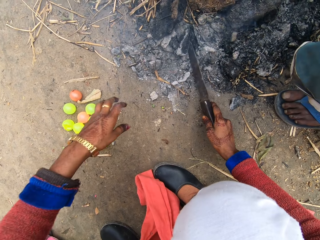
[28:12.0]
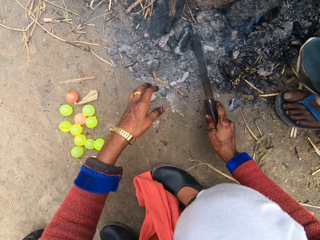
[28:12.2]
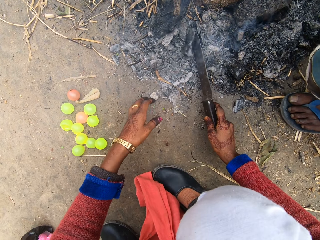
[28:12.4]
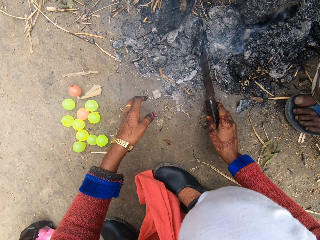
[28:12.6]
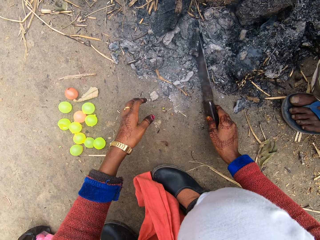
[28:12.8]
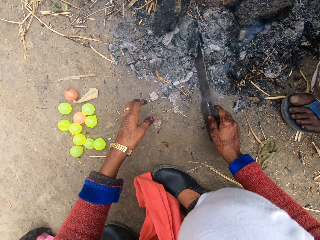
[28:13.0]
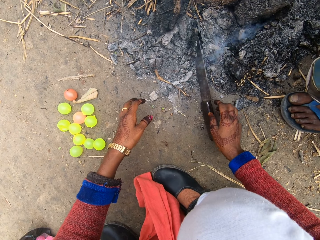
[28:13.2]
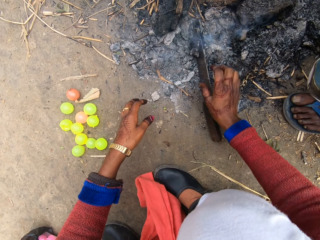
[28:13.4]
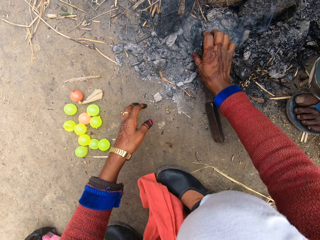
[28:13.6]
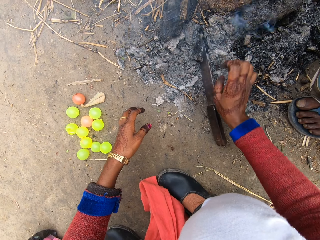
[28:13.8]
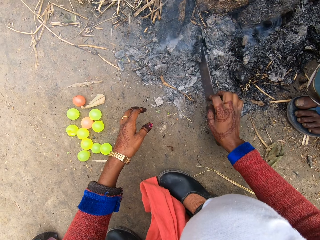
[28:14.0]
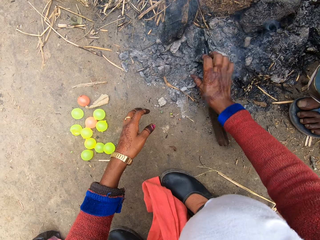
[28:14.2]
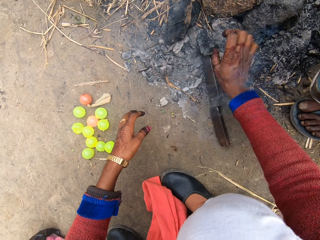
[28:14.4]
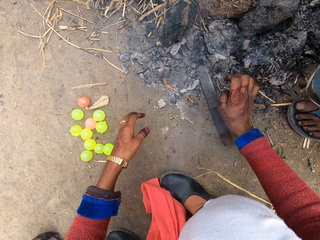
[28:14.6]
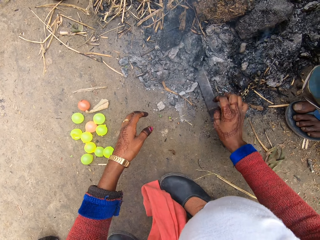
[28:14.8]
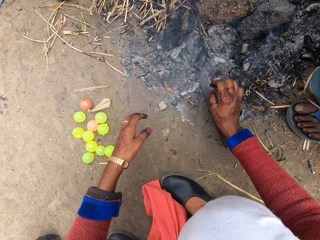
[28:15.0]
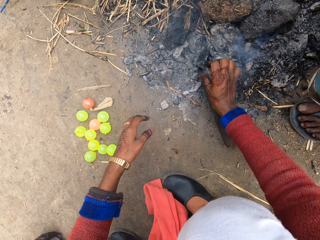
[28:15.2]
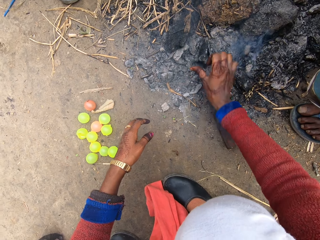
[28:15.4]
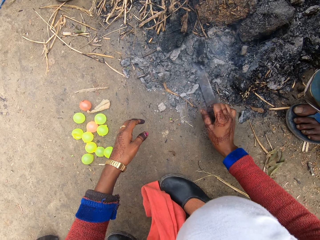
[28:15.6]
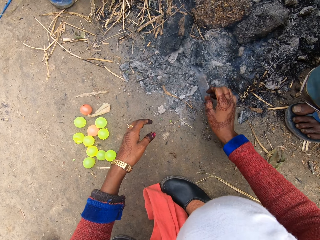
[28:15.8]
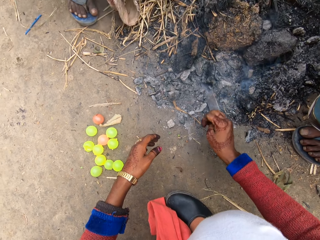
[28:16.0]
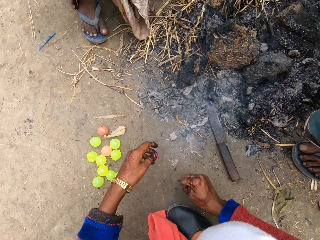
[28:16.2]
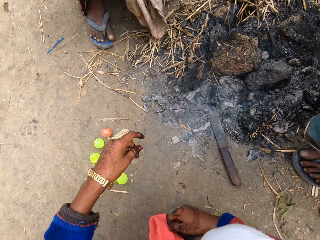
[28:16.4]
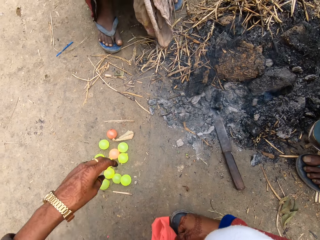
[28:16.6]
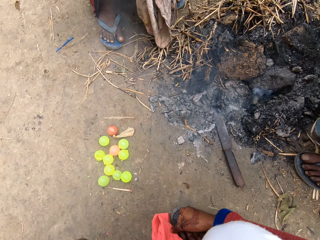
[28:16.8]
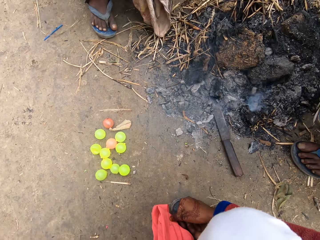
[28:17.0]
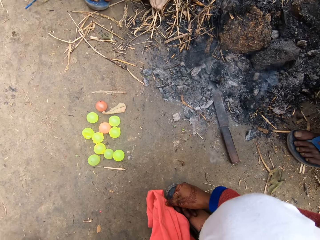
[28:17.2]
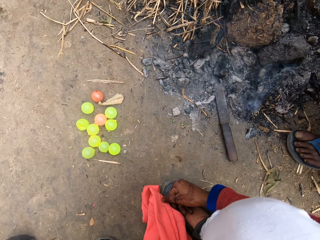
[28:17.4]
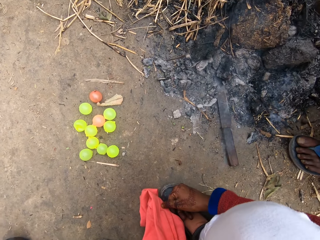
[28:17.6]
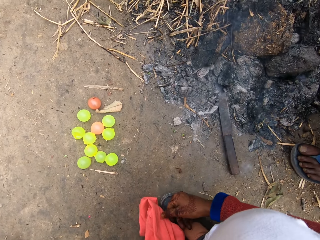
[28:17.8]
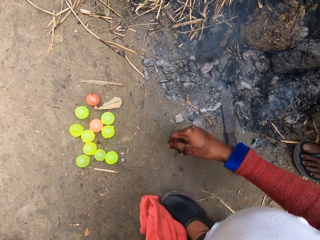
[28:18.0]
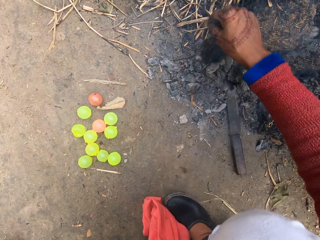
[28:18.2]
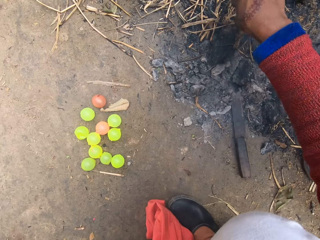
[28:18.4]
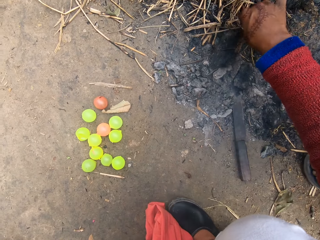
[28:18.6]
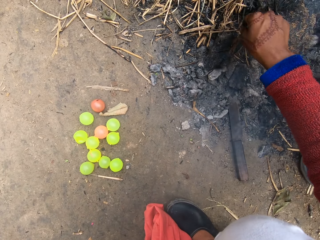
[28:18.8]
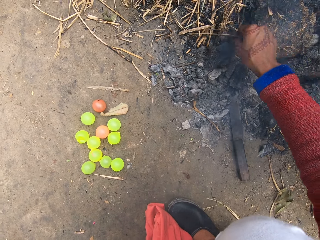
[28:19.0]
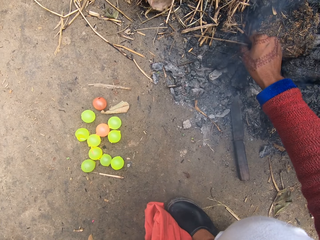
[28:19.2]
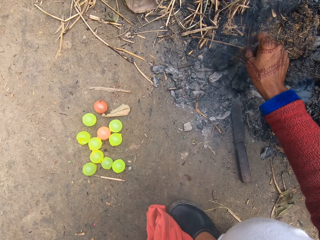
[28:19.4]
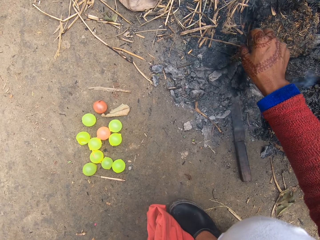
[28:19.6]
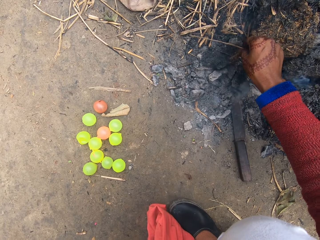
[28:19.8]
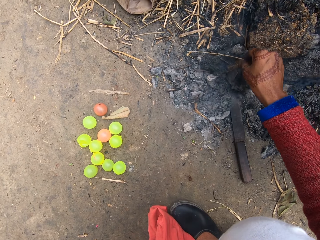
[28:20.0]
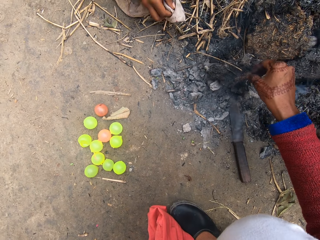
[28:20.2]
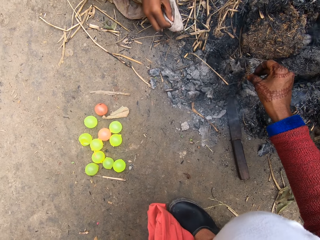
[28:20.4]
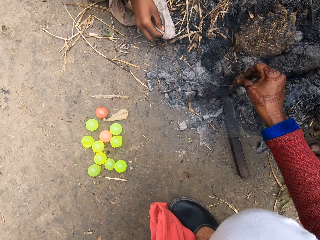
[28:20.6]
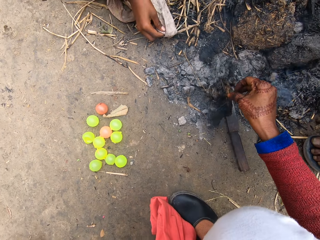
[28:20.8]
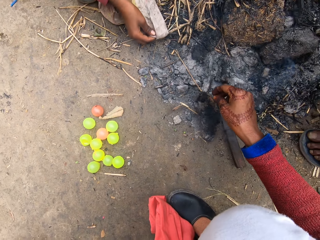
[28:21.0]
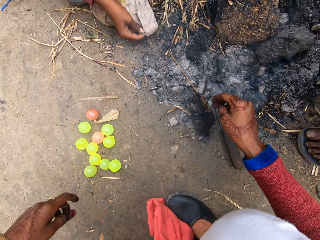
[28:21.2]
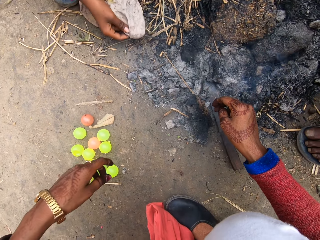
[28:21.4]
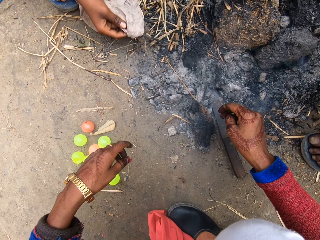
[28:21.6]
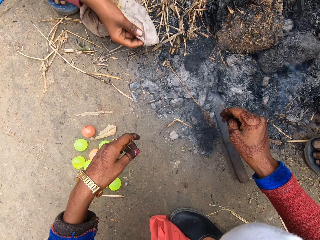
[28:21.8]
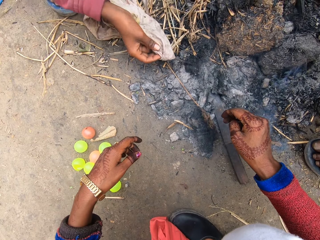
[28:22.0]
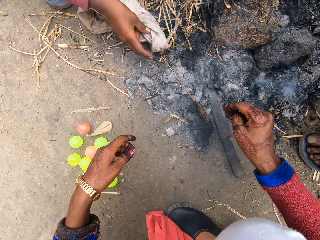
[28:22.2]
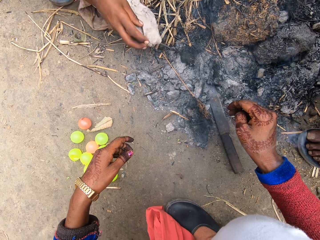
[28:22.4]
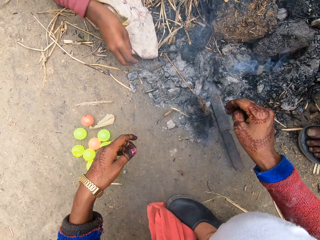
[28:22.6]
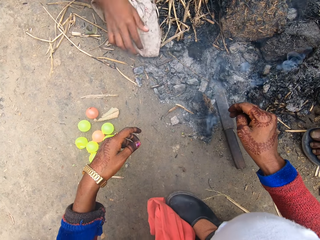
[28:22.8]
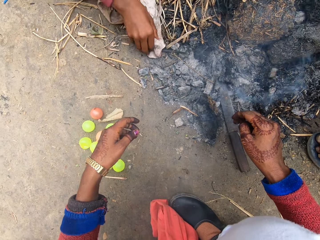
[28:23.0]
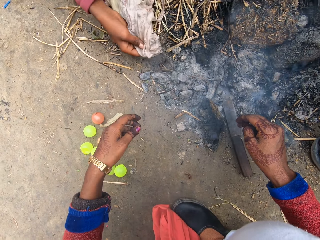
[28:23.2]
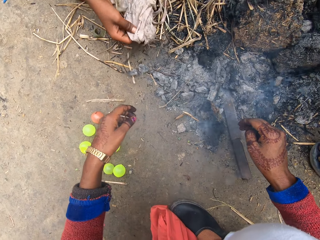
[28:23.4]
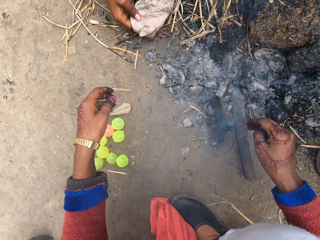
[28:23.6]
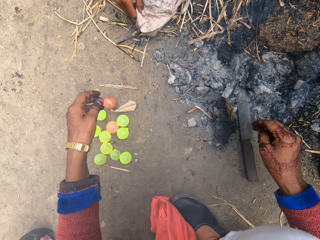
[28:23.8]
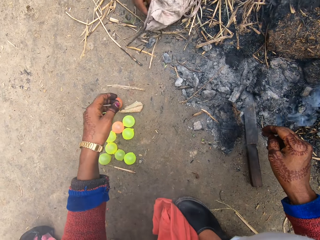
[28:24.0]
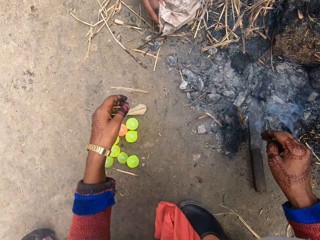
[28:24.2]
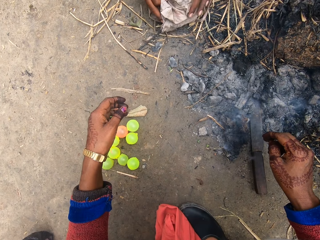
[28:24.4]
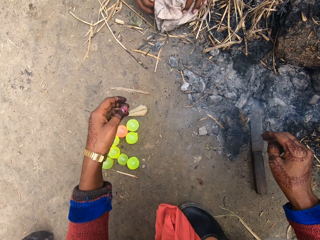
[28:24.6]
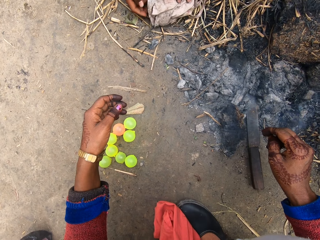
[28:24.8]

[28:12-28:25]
The camera wearer moves a hand around. They put the machete or knife on the fireplace. They move a charcoal with a hand on the fireplace. They touch the charcoal with her hand. A boy squats. The camera wearer looks around and moves a hand backwards. They rest his hand on his foot. They stretch a hand. They move a charcoal with a hand on the fireplace. They take another charcoal from the ground. Another boy adjusts grass with the metal in his hand. The first boy puts a nail on the fireplace. A man squats next to the camera wearer. The camera wearer looks around. The other boy drops a cloth with the metal on the ground.

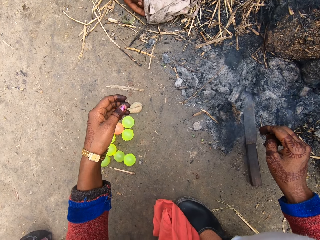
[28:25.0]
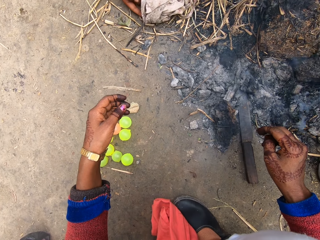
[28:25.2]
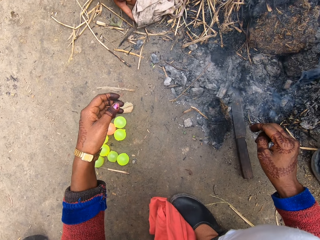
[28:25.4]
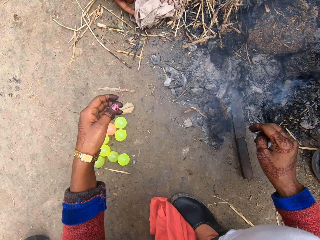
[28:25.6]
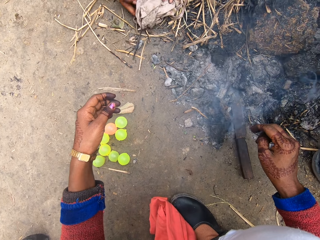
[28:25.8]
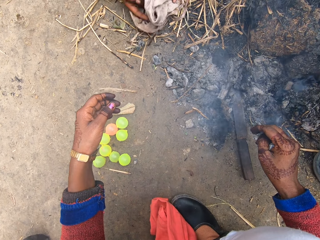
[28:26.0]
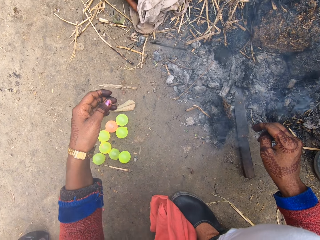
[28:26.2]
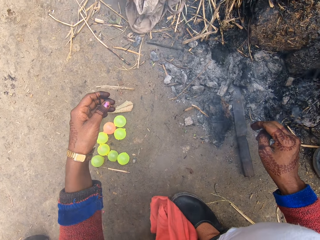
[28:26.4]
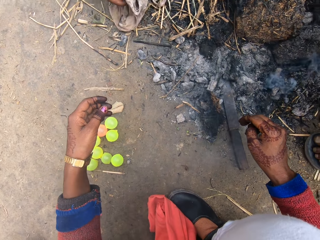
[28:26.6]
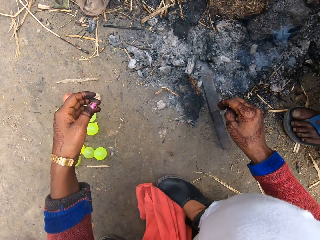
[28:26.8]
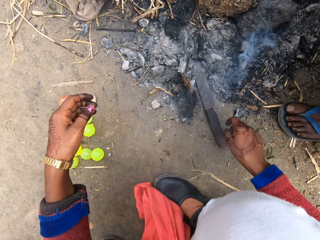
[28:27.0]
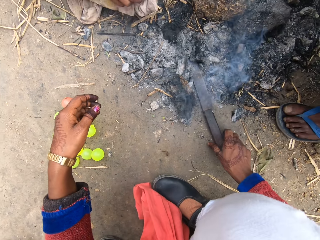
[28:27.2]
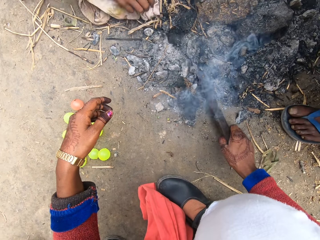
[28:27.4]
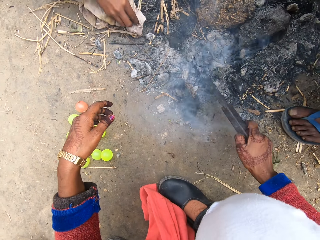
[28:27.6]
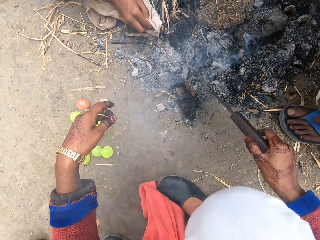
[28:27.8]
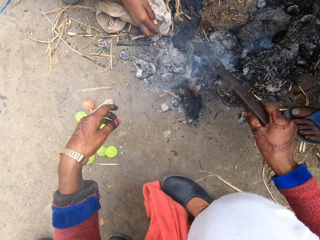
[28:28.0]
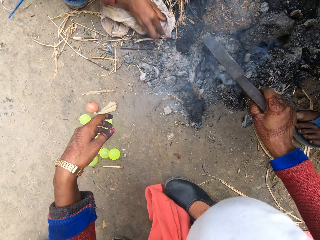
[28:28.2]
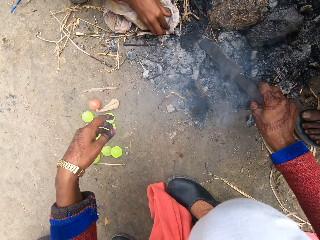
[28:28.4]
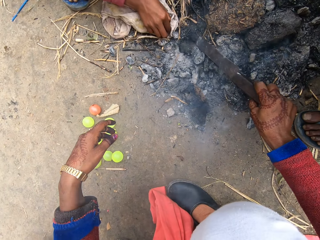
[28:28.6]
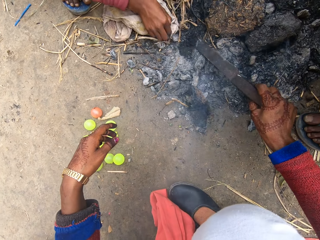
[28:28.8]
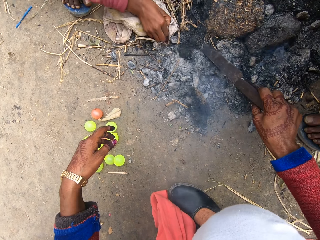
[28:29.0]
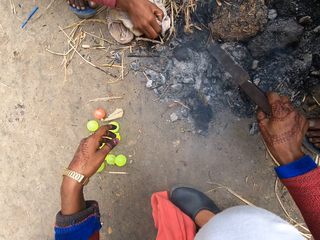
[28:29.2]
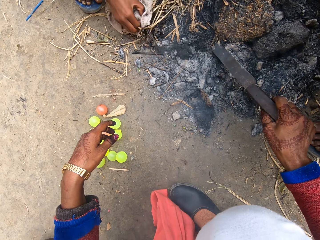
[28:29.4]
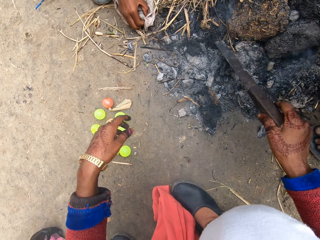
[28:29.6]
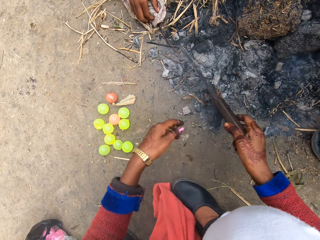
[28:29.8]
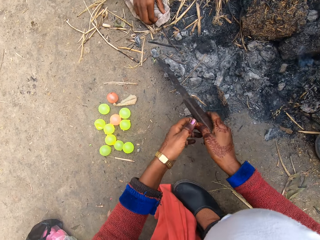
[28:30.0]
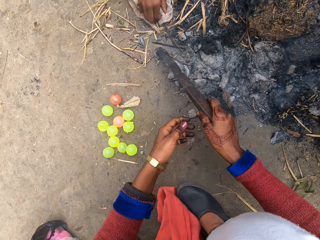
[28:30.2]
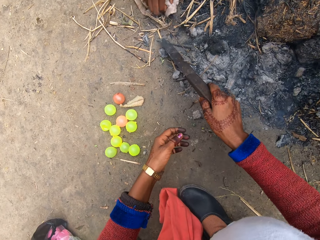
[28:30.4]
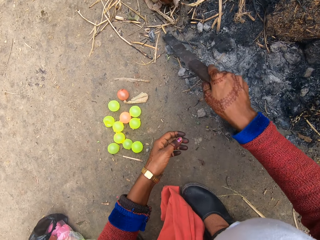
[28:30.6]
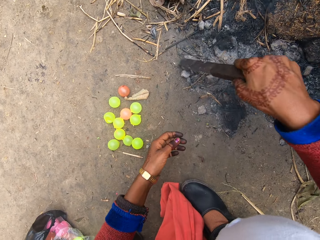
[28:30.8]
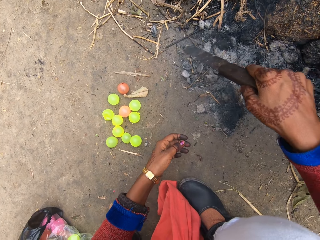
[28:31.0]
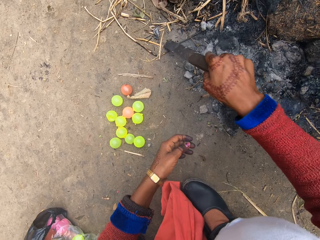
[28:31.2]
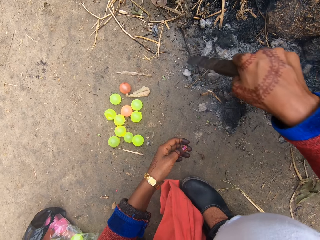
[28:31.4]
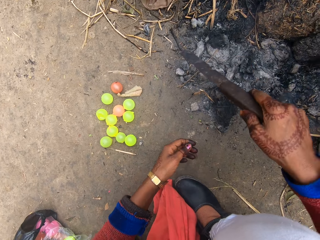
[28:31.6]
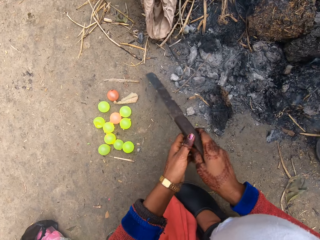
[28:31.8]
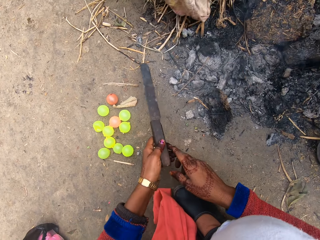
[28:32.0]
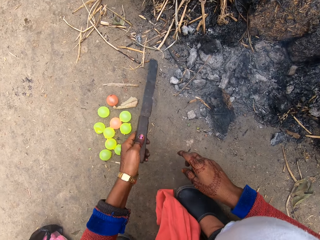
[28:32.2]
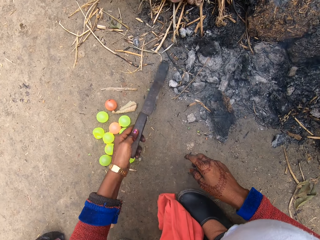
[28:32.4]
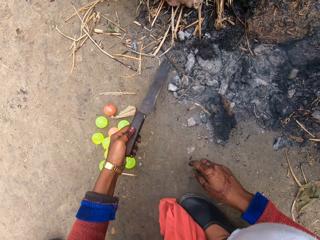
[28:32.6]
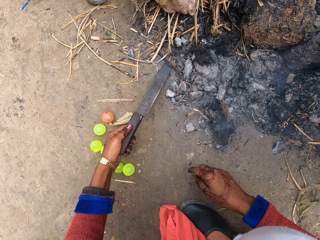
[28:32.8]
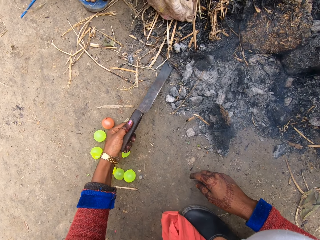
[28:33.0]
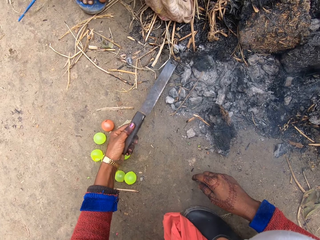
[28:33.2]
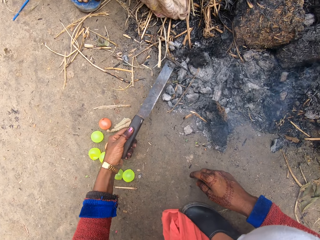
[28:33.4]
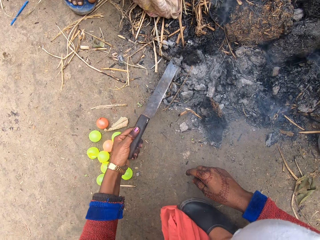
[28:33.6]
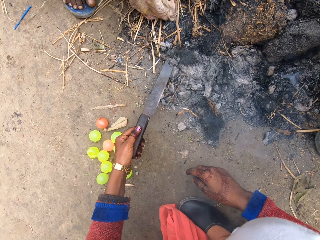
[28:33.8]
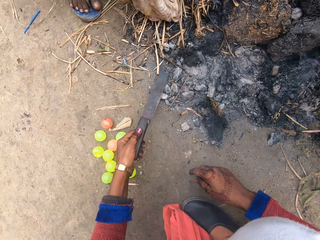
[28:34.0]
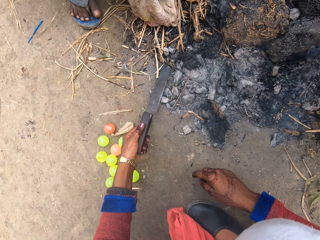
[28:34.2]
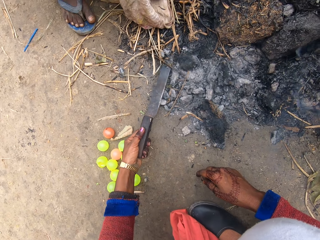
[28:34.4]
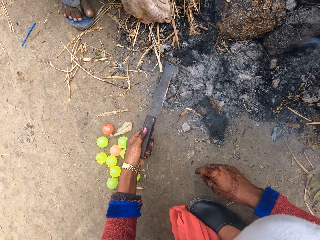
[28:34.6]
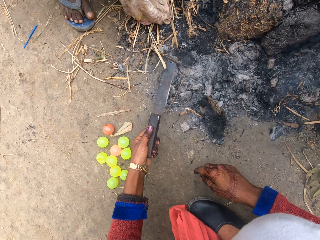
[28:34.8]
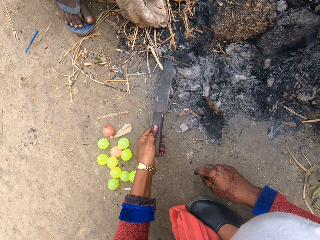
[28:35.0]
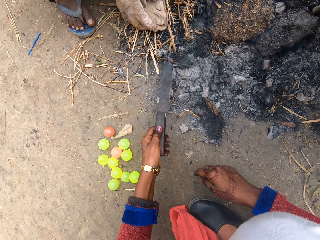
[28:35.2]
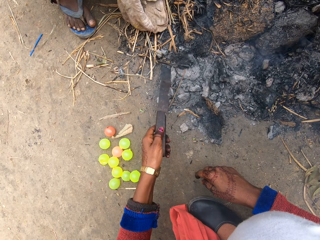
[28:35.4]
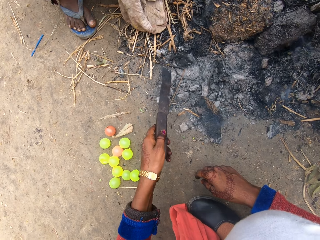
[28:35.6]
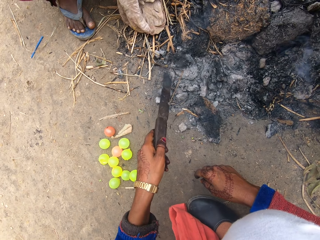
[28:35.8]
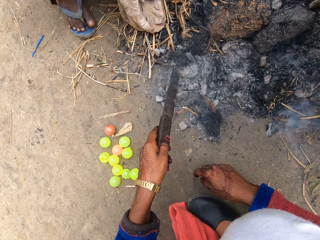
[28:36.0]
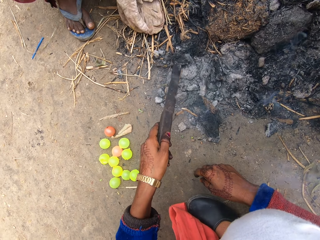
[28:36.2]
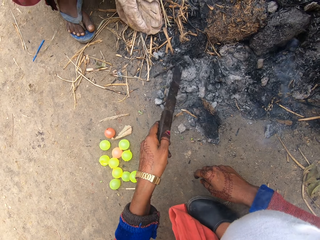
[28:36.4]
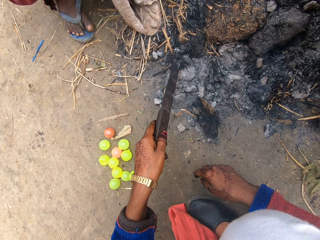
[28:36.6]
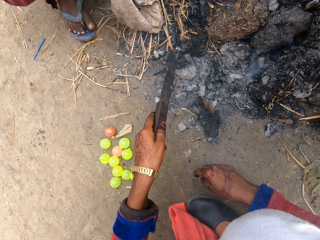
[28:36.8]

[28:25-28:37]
A boy holds a cloth. A man squats next to the camera wearer. The camera wearer pushes out metal from the cloth. She picks the machete or knife from the charcoals on the fireplace. The boy picks a nail with a piece of cloth. Another boy moves another metal with a cloth on the ground. The camera wearer moves a charcoal on the fireplace with the machete. She moves a nail on the fireplace with the machete. She passes the knife to her left hand. The man squats next to the camera wearer. The camera wearer moves a nail on the fireplace with the machete. The first boy squats.
